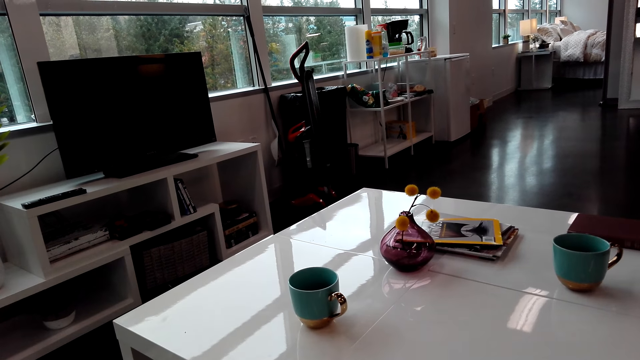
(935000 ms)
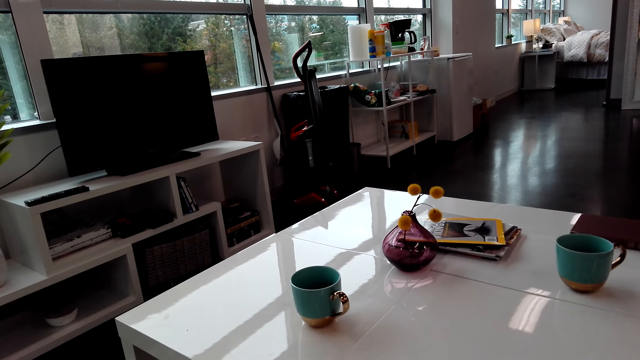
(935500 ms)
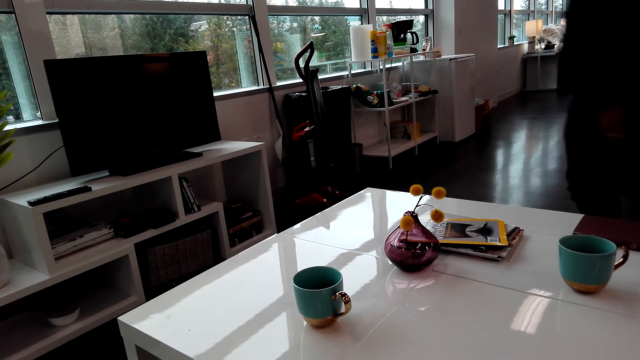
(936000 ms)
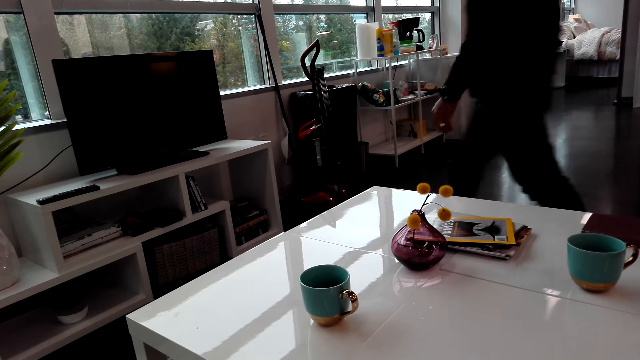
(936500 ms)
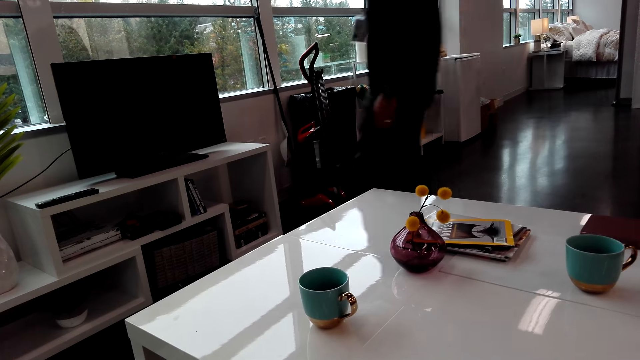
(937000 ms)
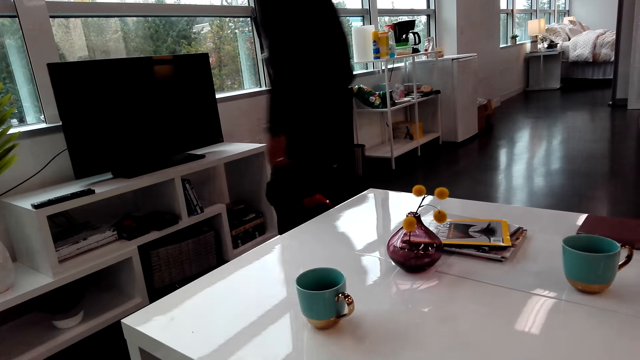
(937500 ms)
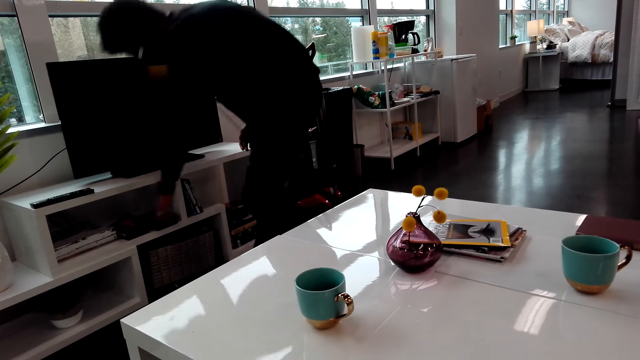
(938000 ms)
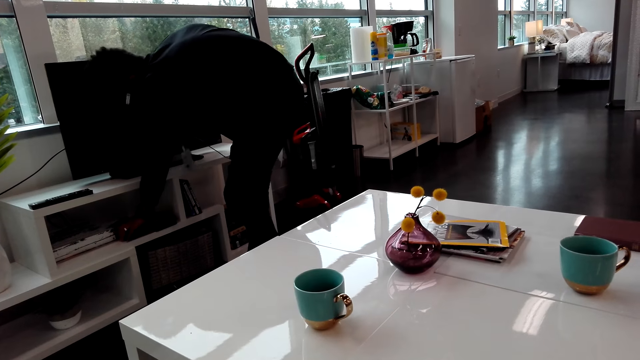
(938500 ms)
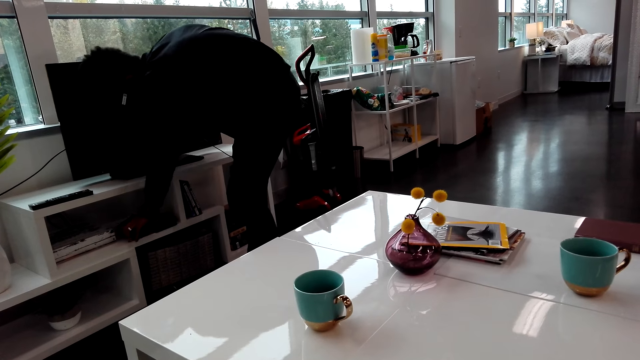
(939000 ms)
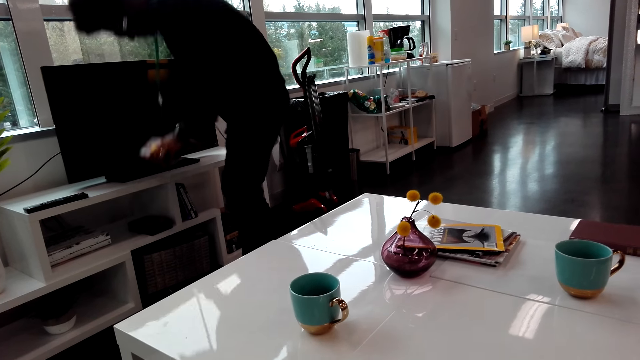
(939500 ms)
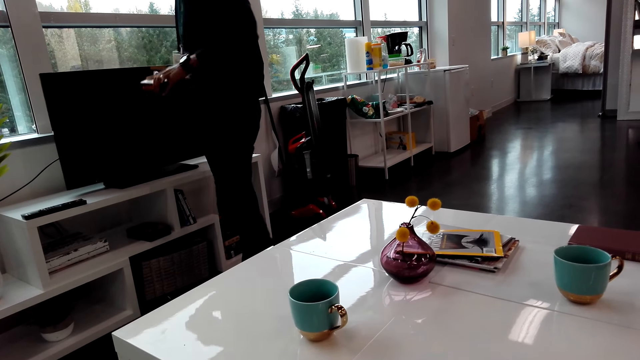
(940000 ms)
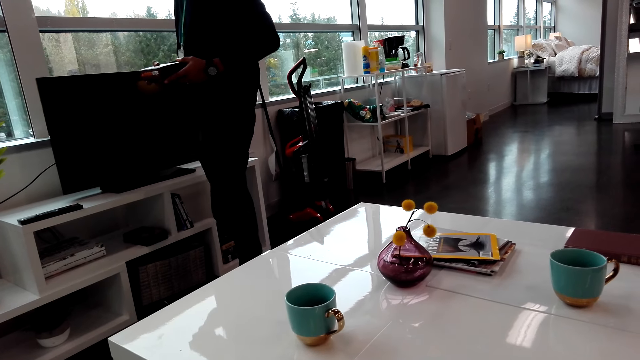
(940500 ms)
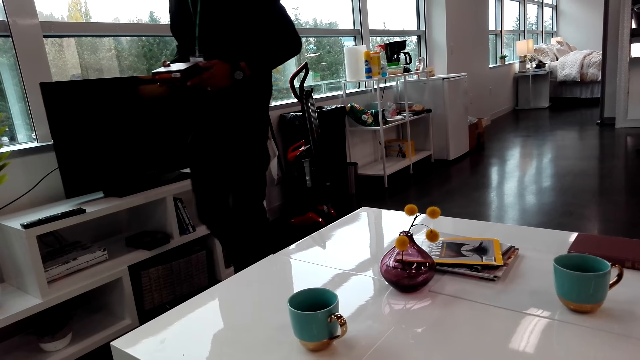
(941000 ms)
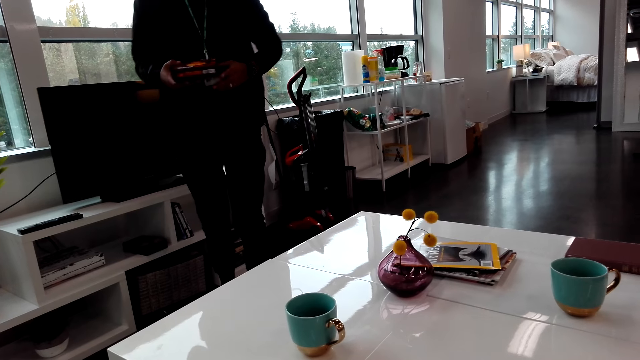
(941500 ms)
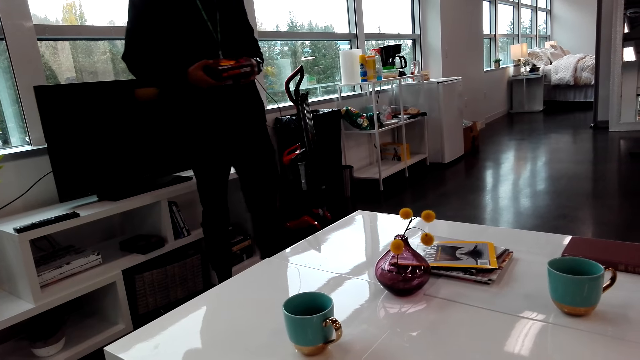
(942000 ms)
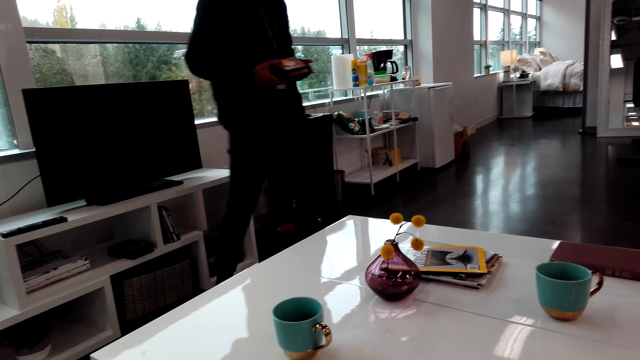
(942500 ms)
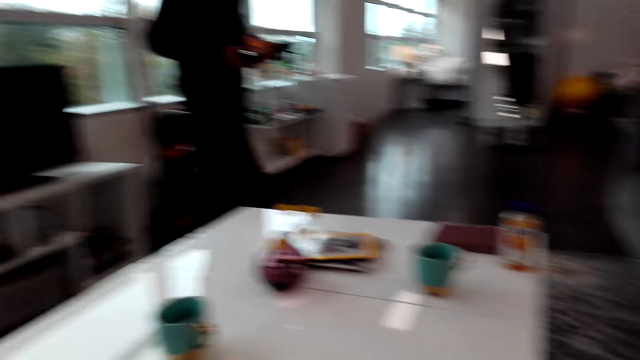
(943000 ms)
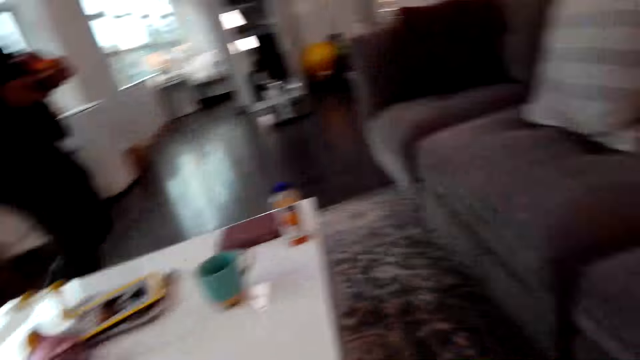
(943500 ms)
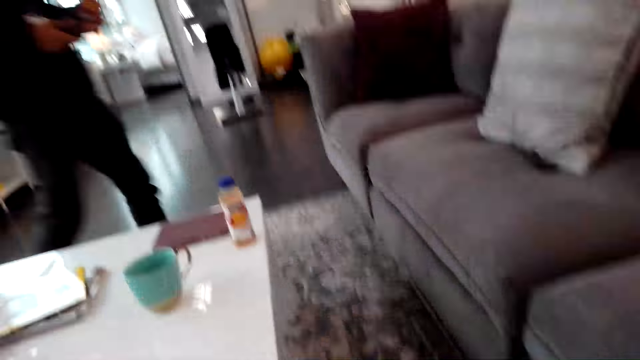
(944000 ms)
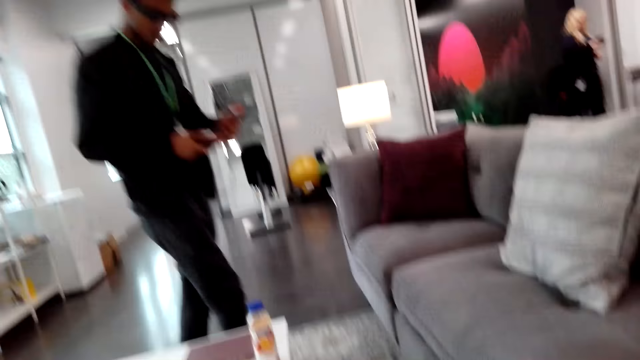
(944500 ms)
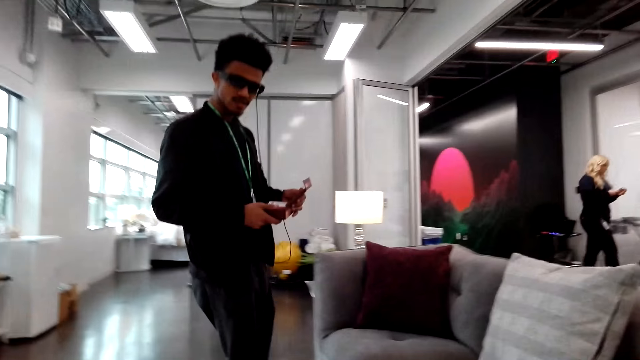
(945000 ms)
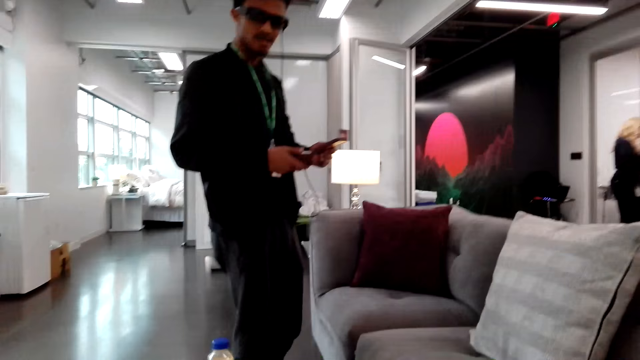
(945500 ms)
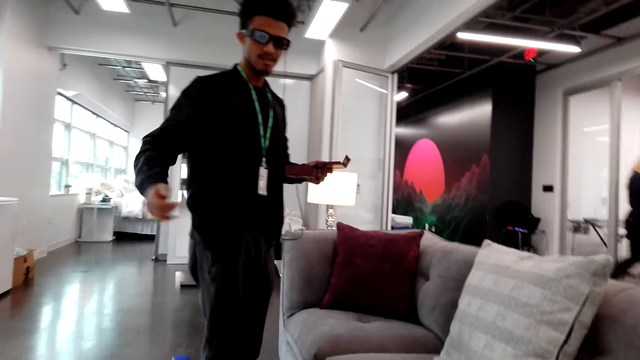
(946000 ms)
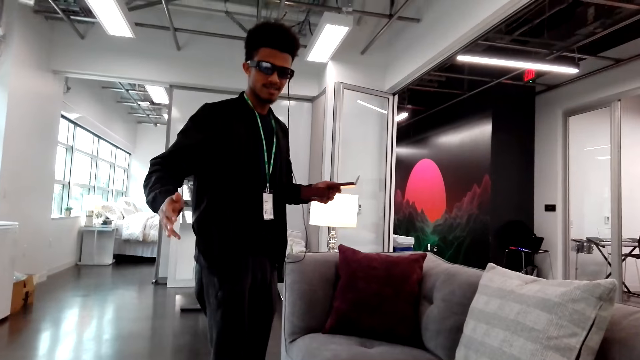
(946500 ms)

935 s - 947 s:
The camera wearer walks in the room. A man picks up something. The camera wearer picks up something from the TV stand. They walk in the room.

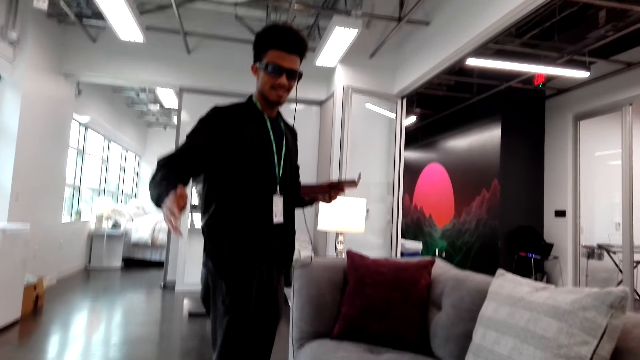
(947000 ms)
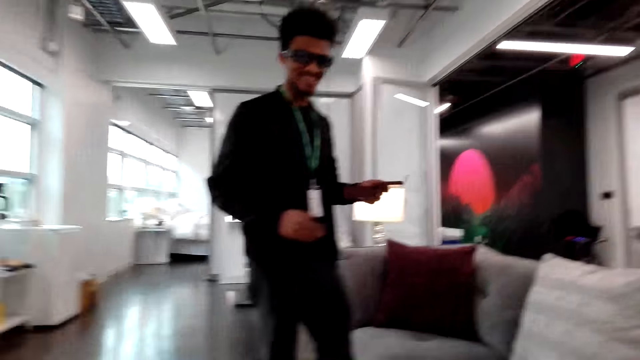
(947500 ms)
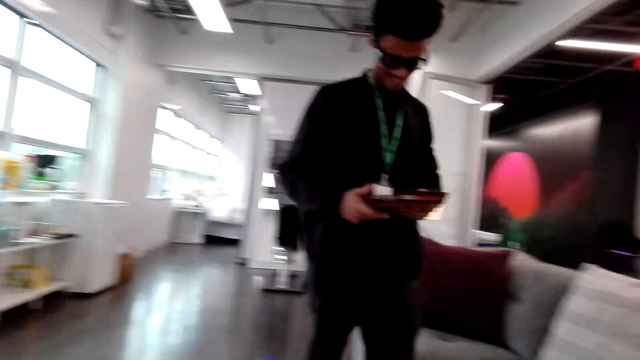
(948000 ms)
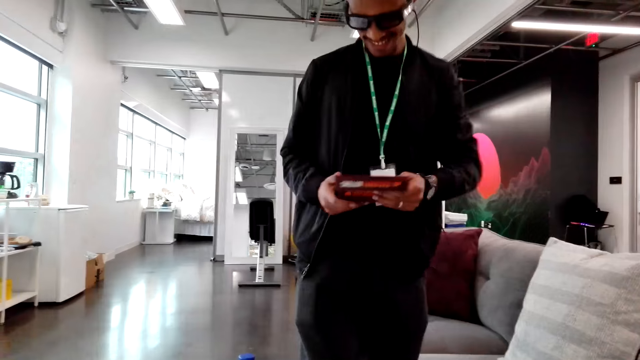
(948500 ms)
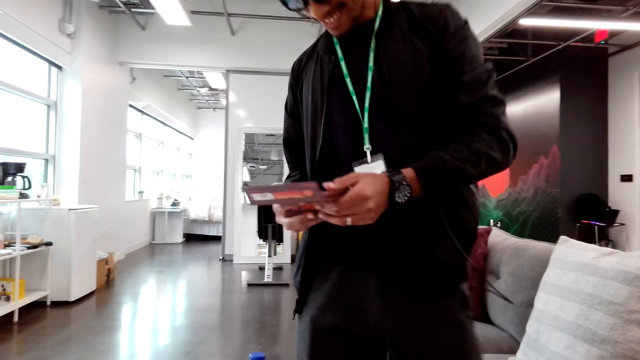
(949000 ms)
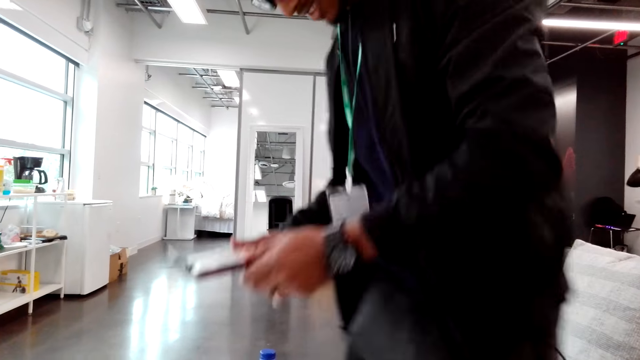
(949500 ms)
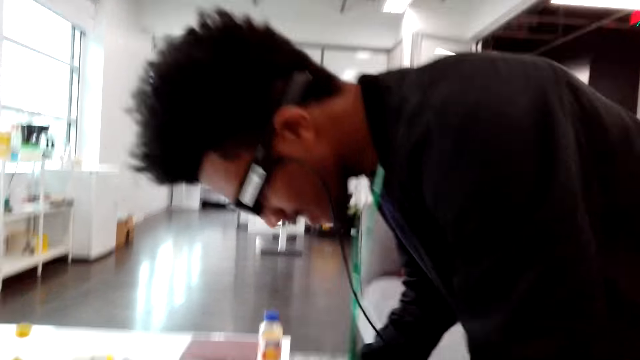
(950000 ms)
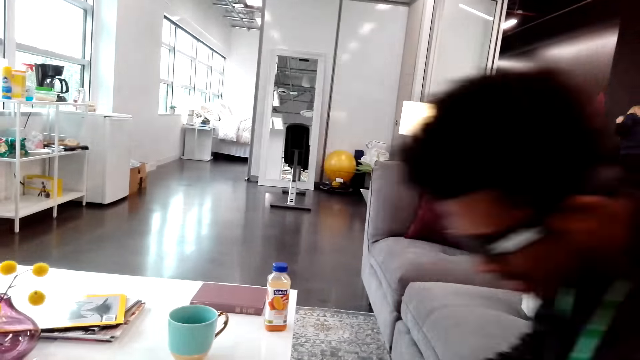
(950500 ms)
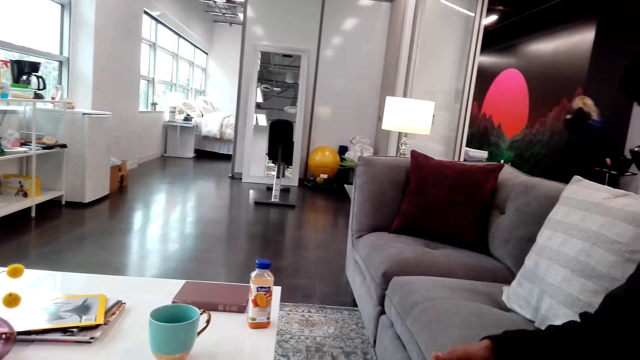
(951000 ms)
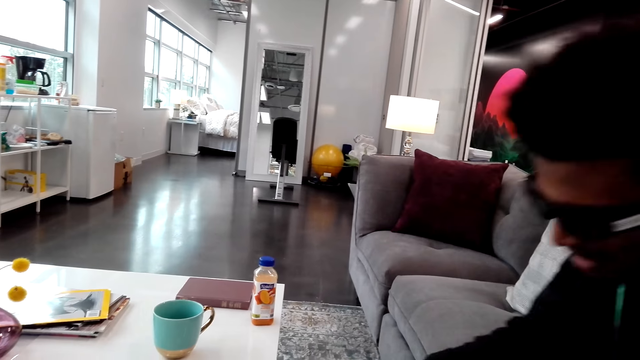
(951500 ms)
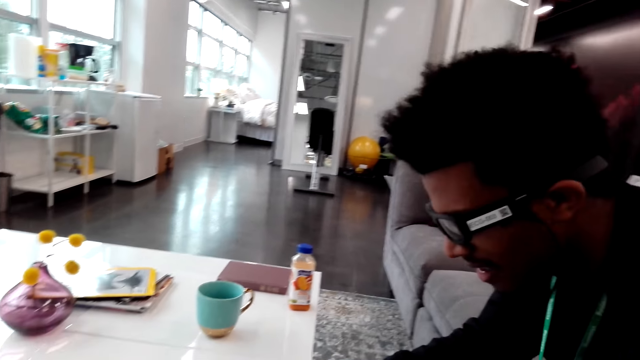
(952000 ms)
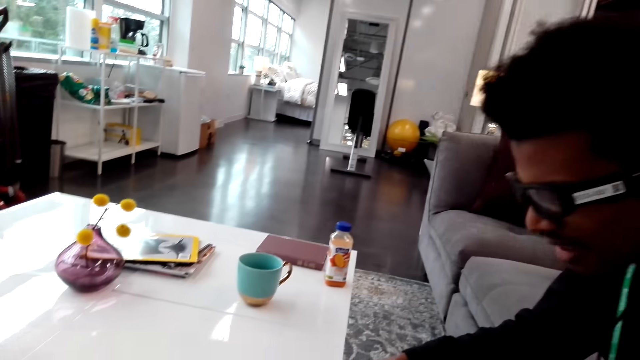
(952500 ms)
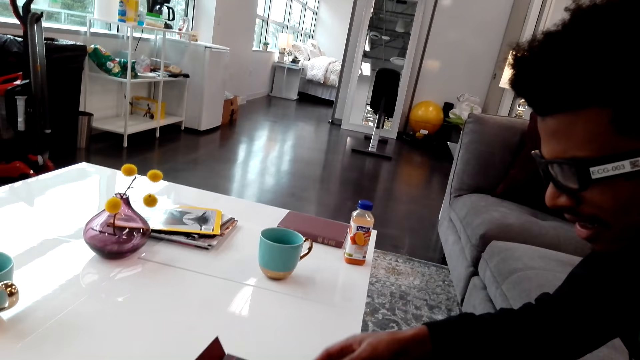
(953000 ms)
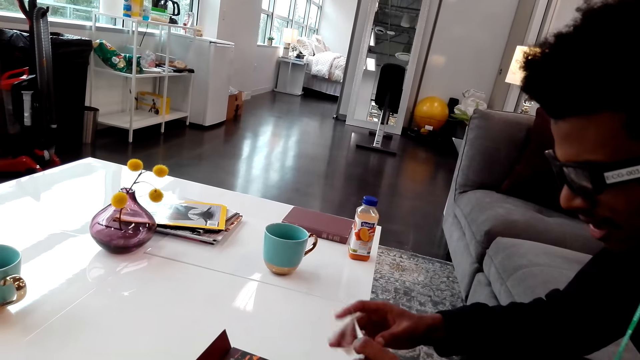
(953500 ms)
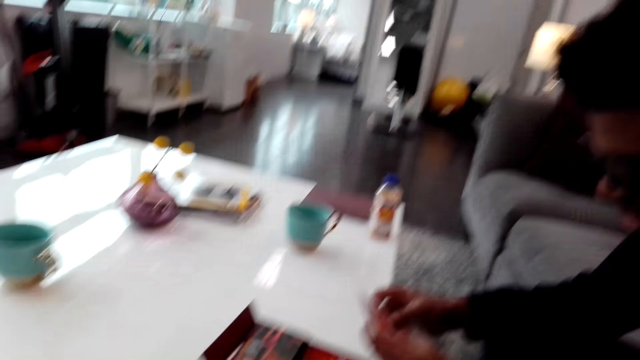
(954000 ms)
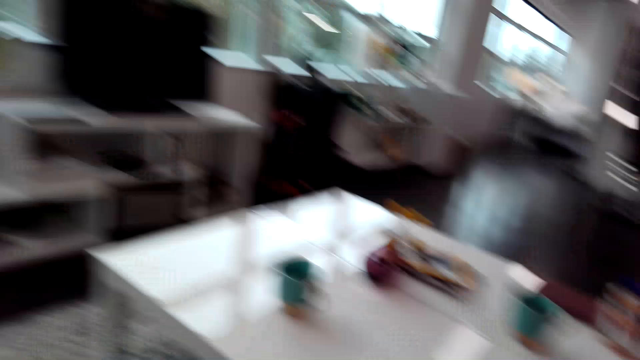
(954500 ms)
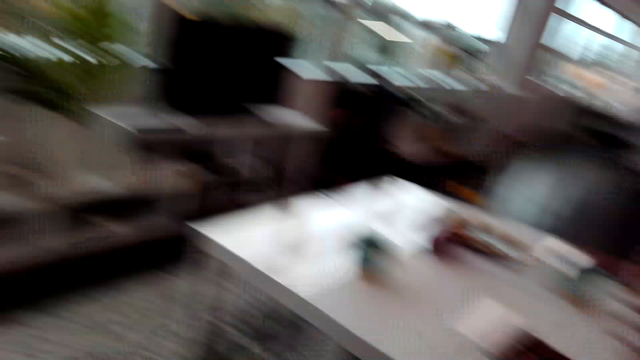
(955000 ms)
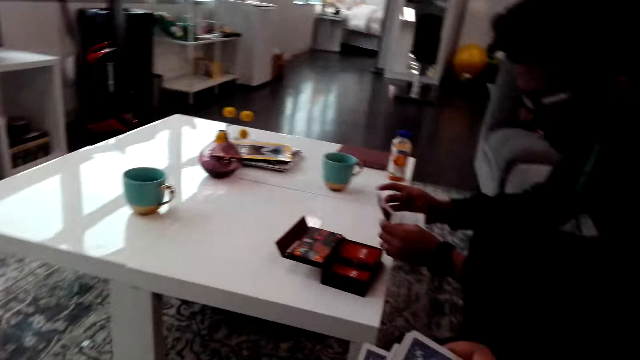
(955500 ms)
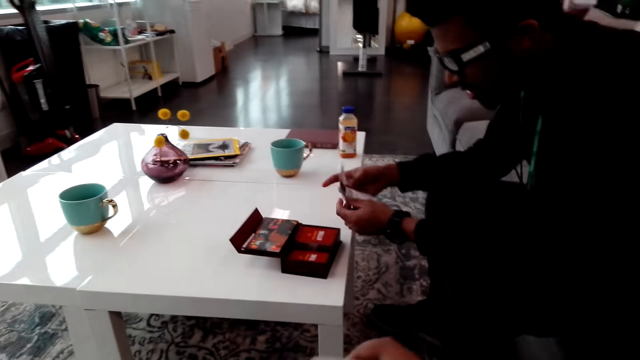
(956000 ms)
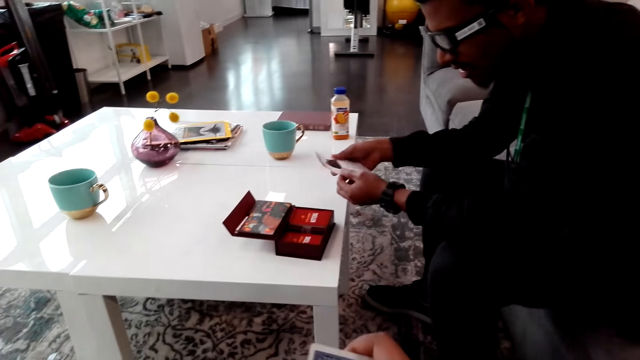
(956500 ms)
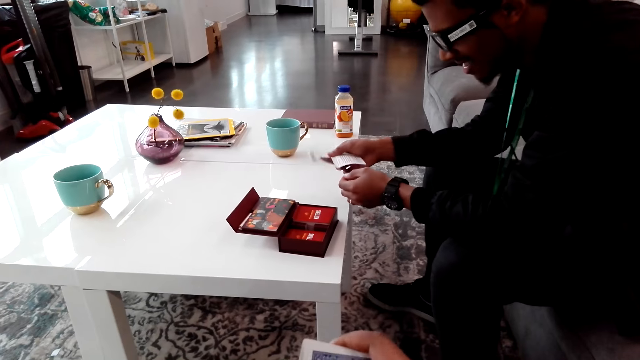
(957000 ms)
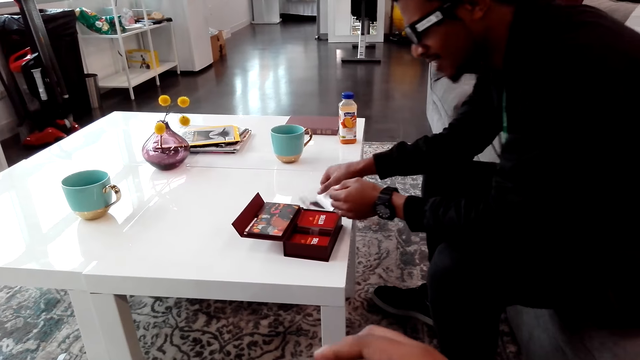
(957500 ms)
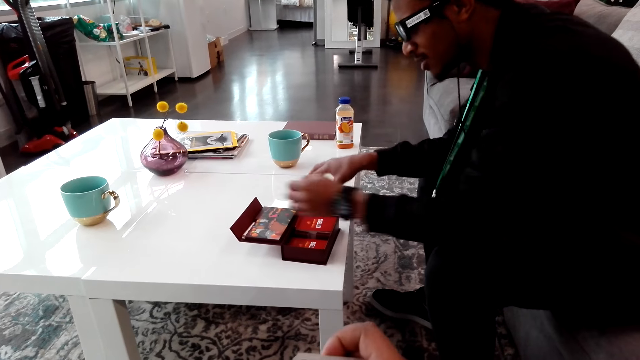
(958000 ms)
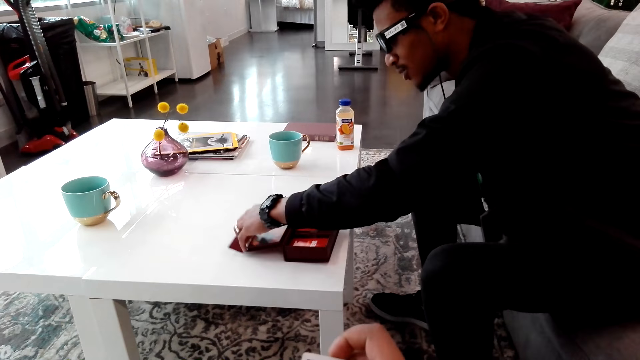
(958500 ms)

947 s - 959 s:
A man sits down on a couch. The camera wearer picks up a notebook.
